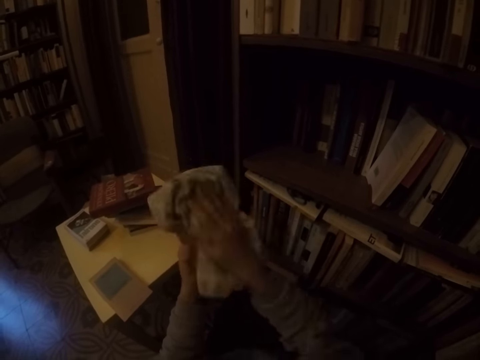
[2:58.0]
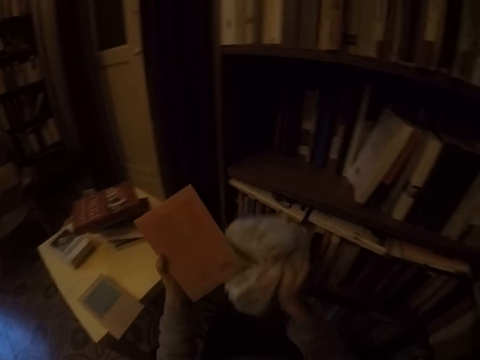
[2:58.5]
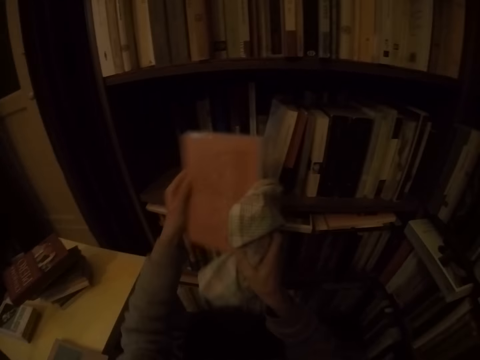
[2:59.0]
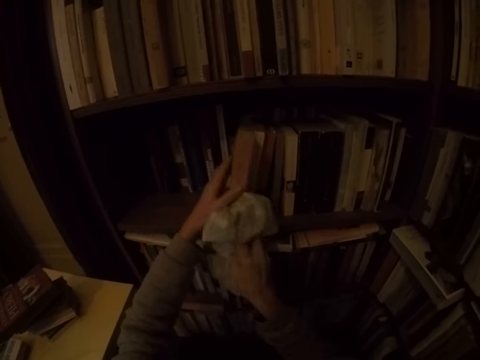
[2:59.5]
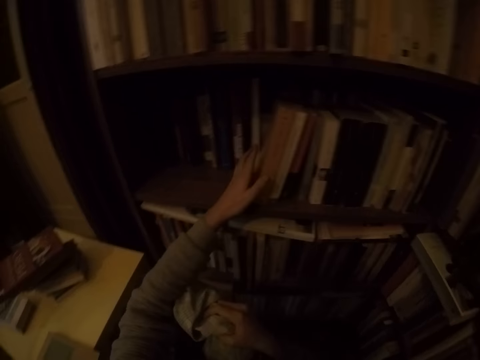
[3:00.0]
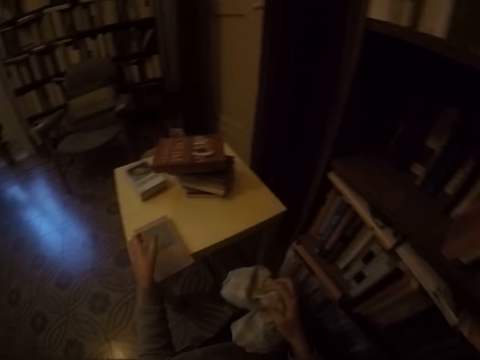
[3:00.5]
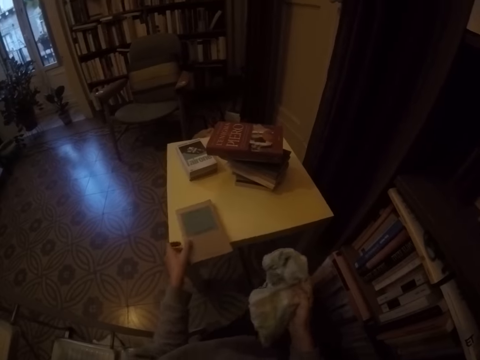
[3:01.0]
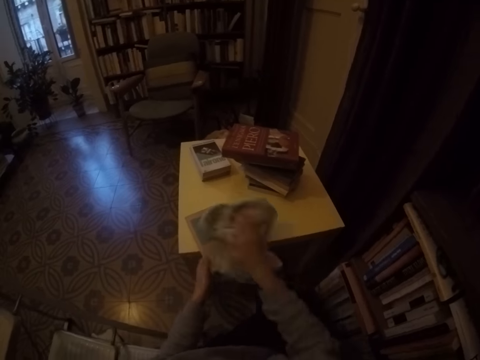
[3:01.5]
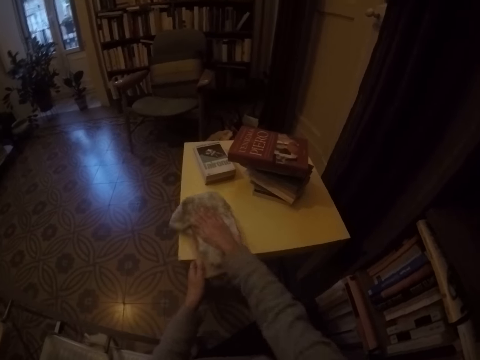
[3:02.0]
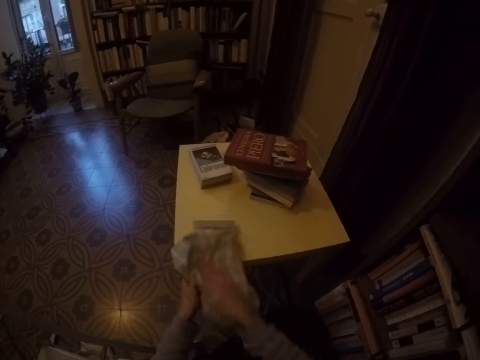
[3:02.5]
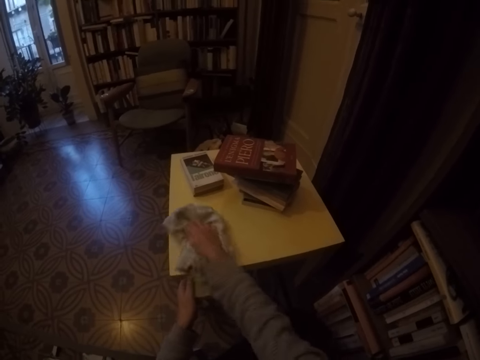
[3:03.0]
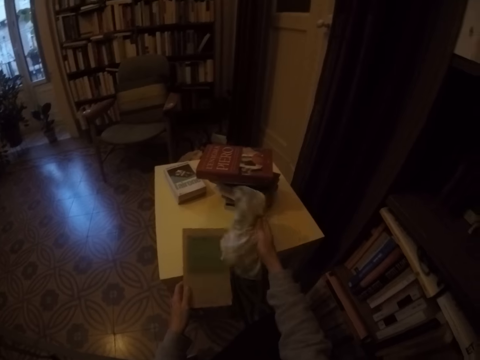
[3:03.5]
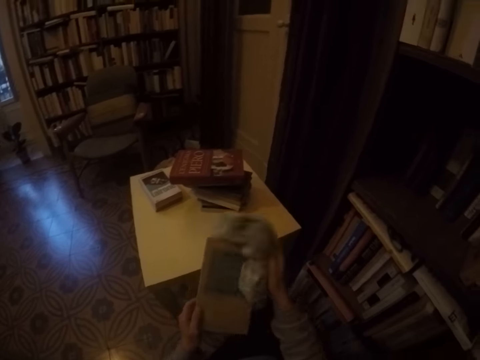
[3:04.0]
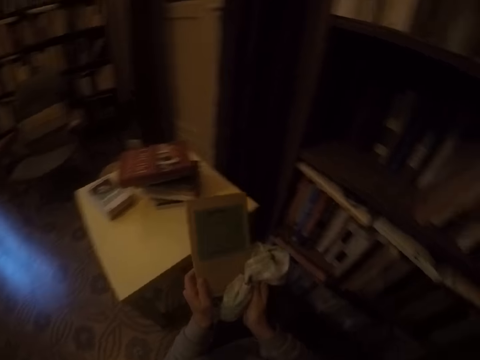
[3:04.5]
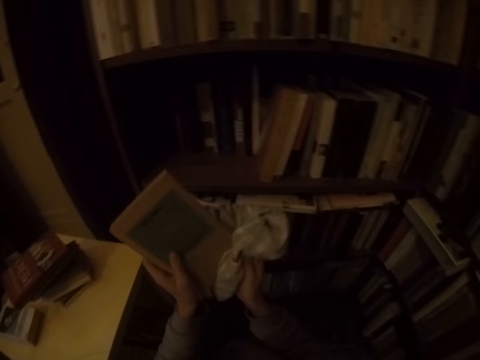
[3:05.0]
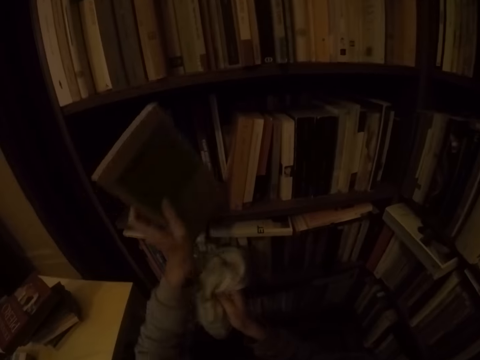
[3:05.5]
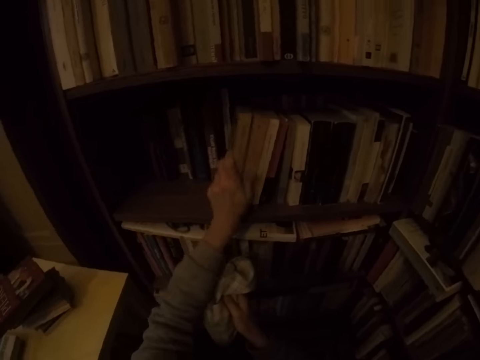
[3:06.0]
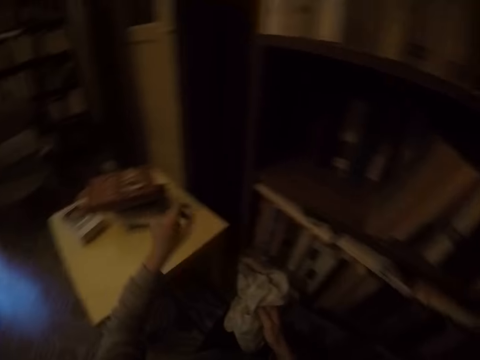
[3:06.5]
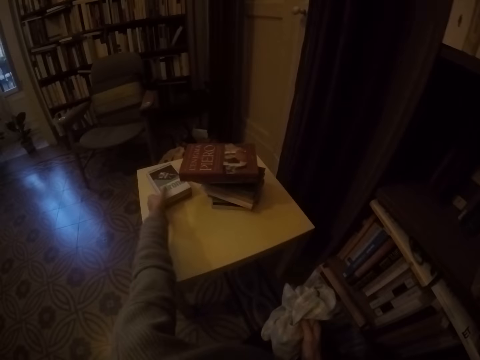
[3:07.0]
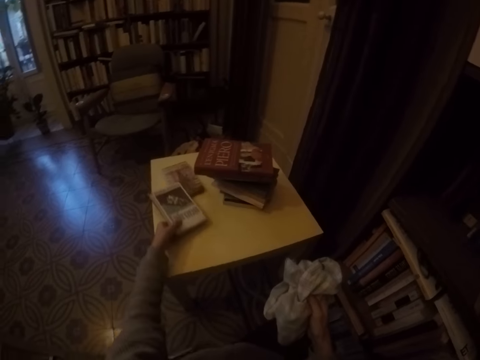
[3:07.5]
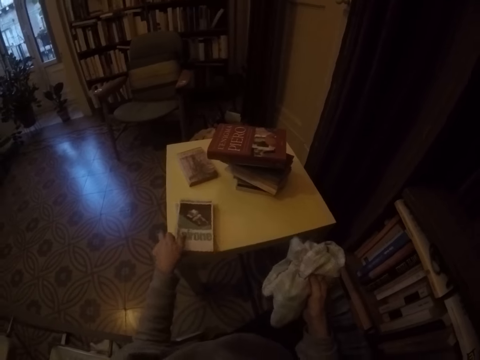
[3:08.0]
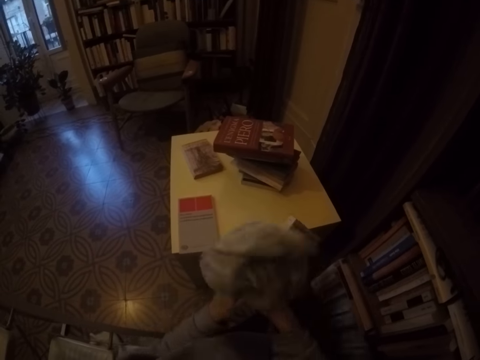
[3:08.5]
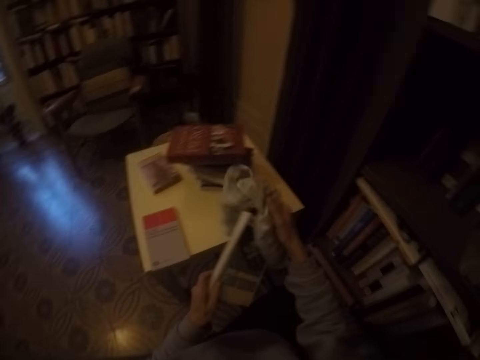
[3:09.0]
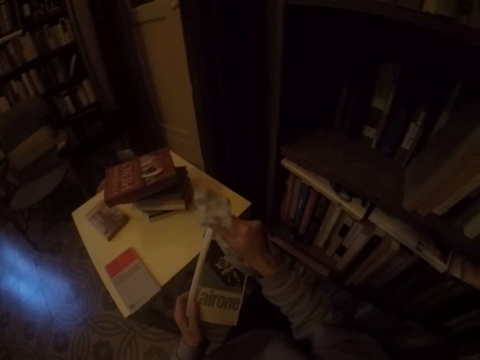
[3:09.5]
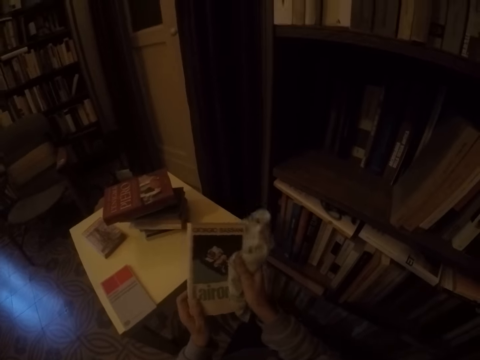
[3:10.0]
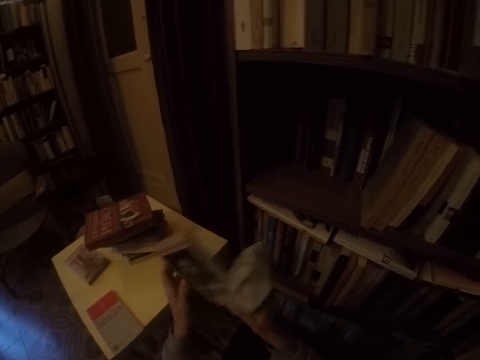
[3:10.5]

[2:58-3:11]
The camera wearer puts the book in the shelf with his left hand. He holds a book on the table with his left hand. He cleans the book on the table with the napkin in his right hand. He picks up the book from the table with his left hand. He cleans the book in his left hand with the napkin in his right hand. He puts the book in the shelf with his left hand. He moves books on the table with his left hand. He picks up a book from the table with his left hand. He cleans the book in his left hand with the napkin in his right hand.

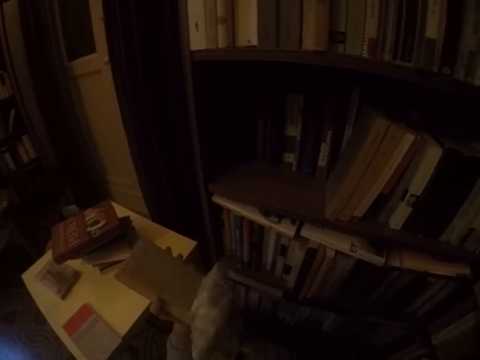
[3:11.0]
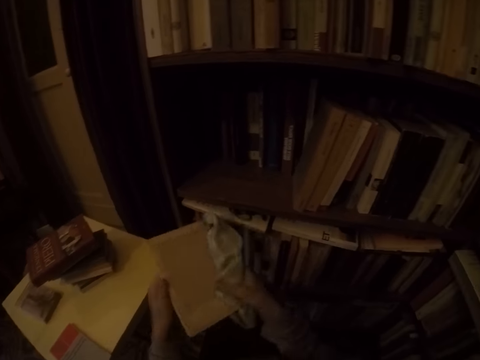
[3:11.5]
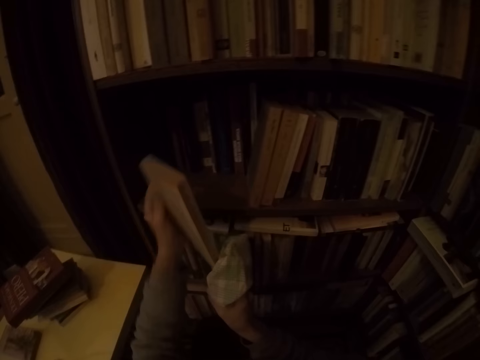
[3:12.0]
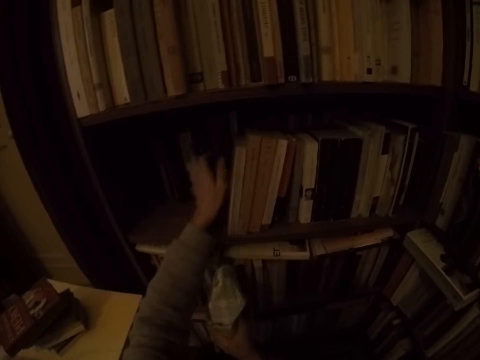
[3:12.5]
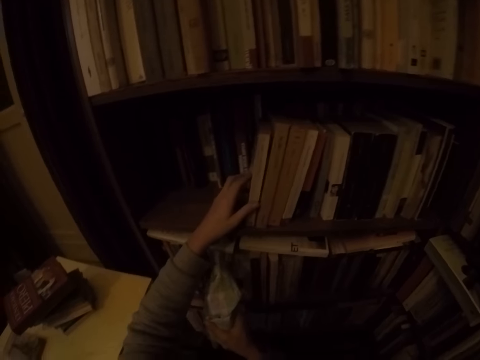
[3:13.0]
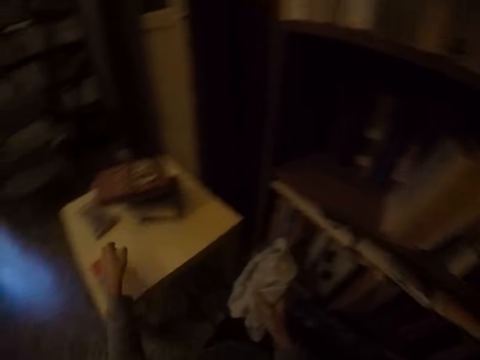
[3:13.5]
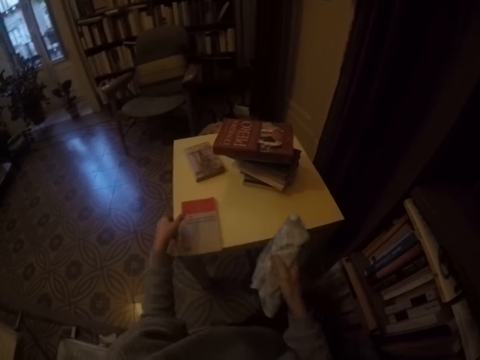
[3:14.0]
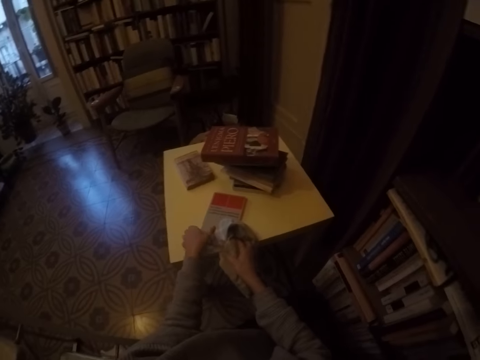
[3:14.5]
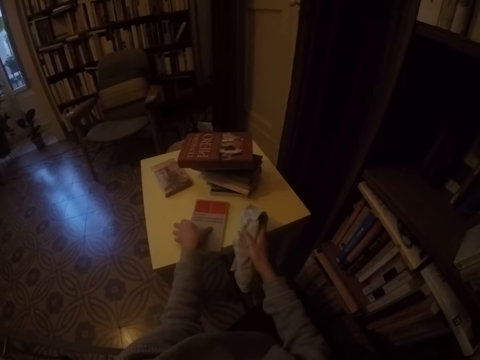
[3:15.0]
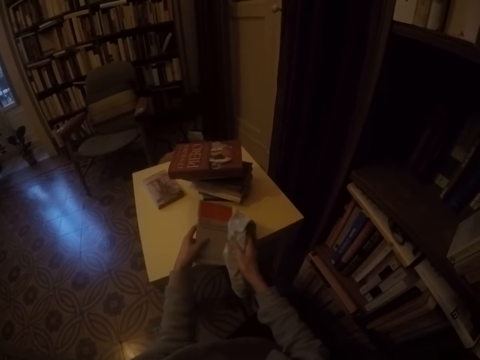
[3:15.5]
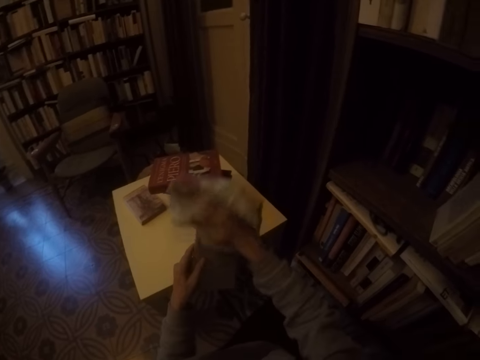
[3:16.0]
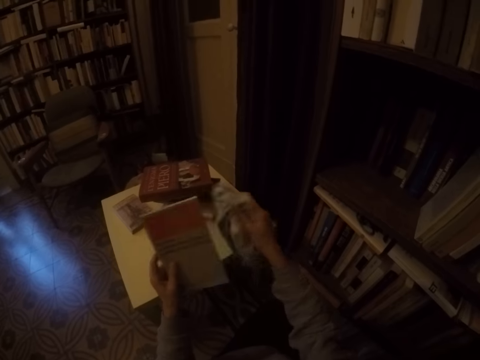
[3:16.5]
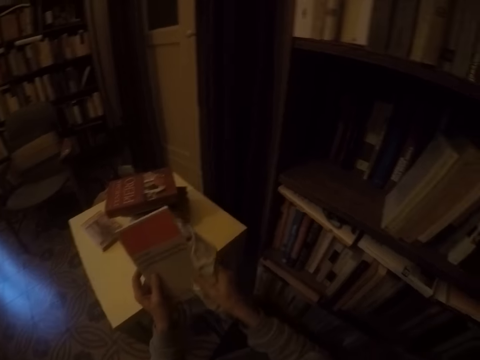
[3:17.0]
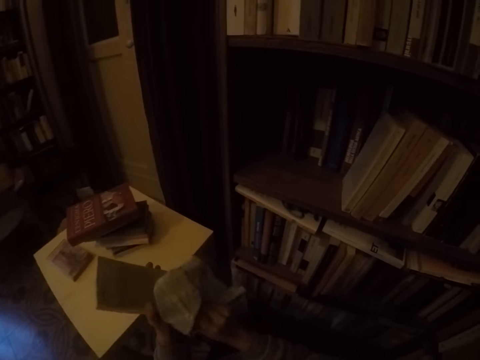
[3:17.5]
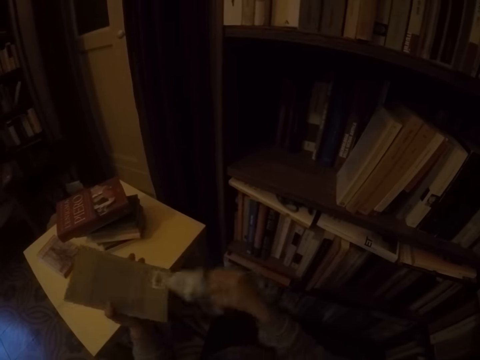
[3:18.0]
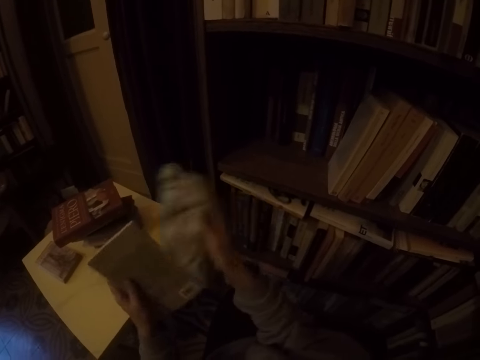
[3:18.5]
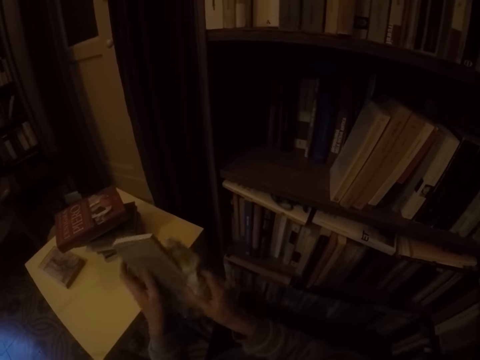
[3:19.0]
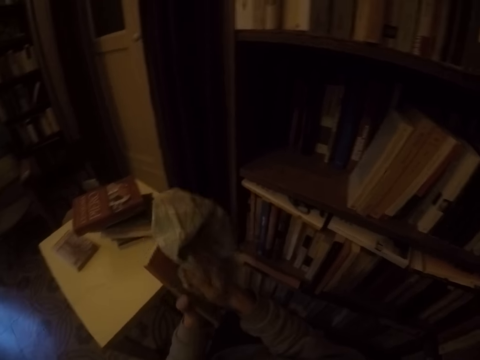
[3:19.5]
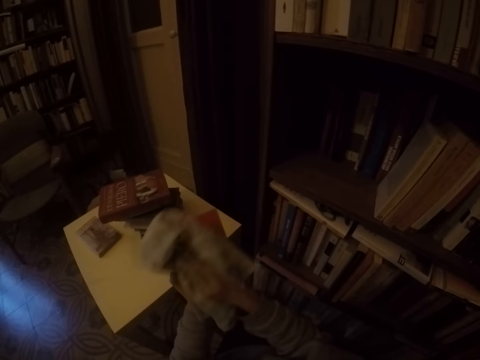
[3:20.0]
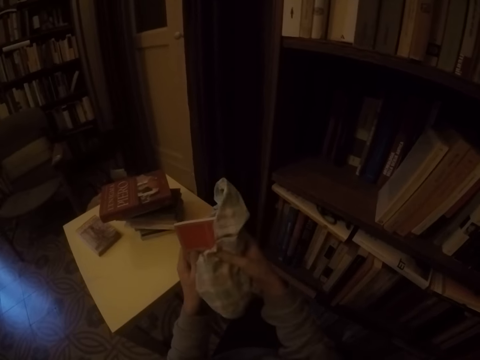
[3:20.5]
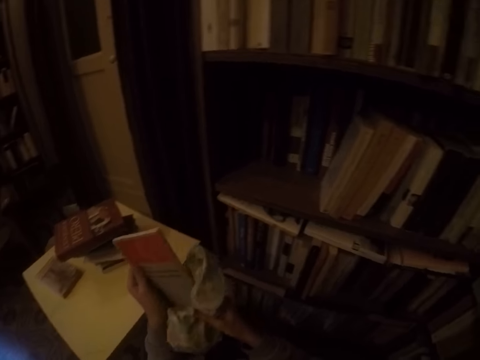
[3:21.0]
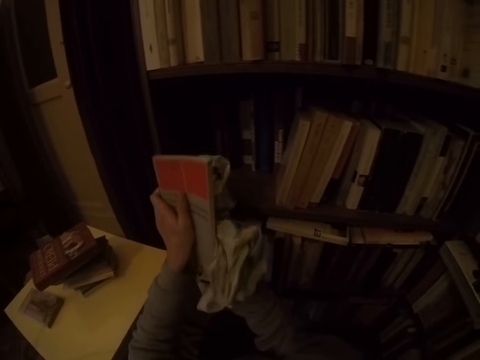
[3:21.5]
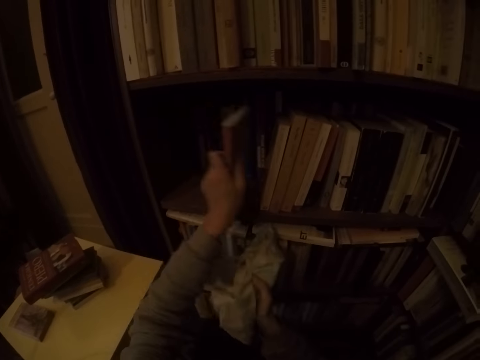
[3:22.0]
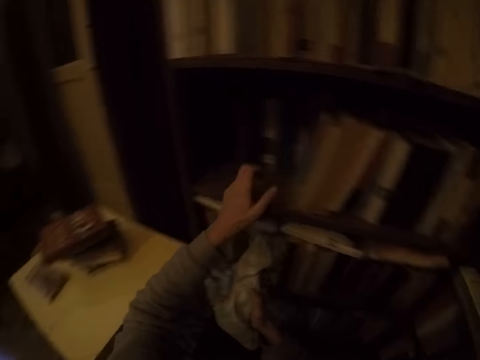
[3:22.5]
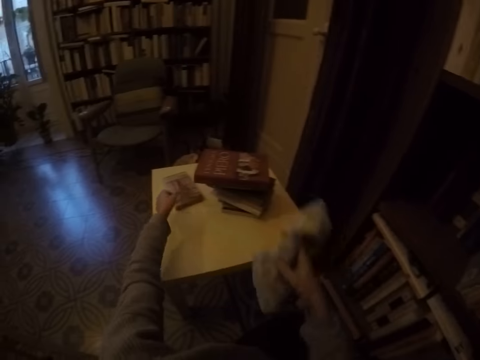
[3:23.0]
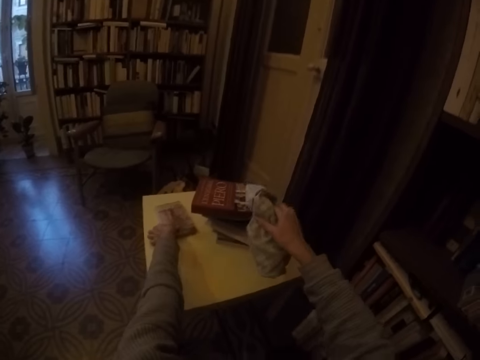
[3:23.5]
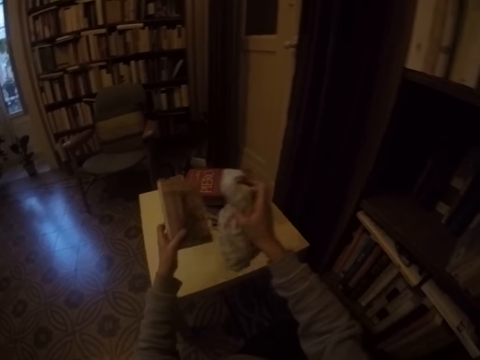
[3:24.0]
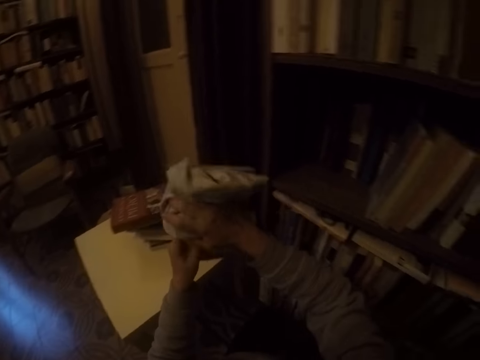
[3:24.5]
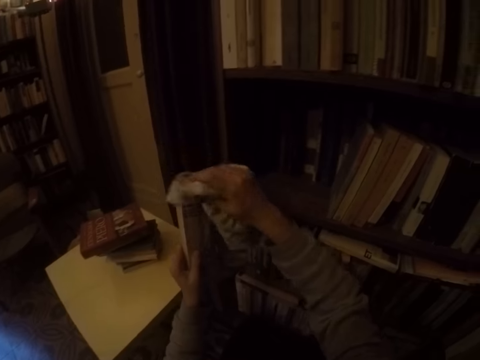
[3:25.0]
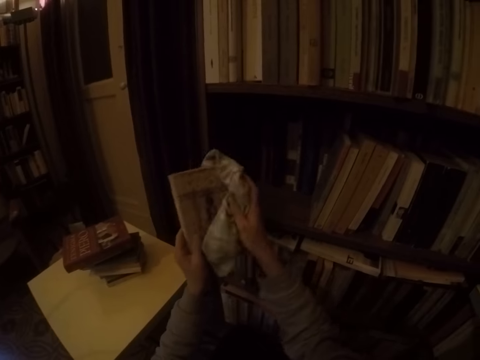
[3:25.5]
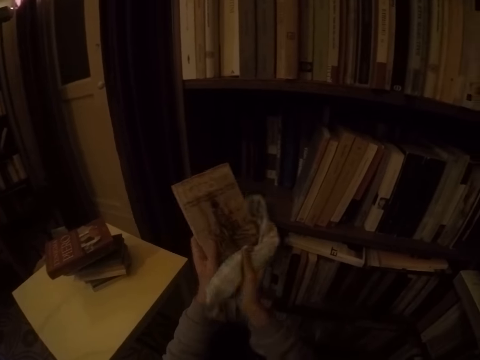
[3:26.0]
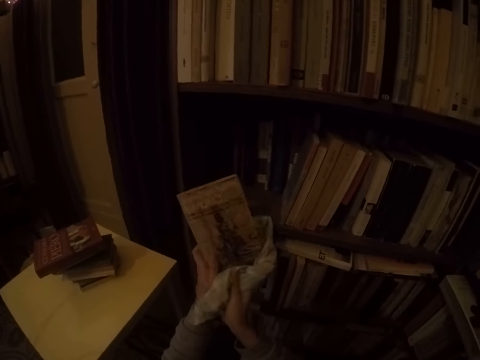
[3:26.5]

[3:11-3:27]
The camera wearer puts the book in the shelf with his left hand. He picks up a book from the table with his left hand. He cleans the book in his left hand with the napkin in his right hand. He puts the book in the shelf with his left hand. He picks up a book from the table with his left hand. He cleans the book in his left hand with the napkin in his right hand.
